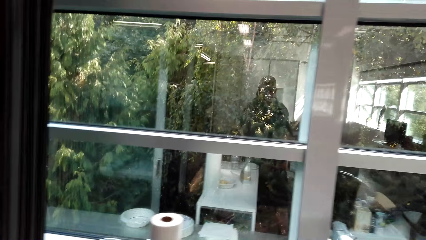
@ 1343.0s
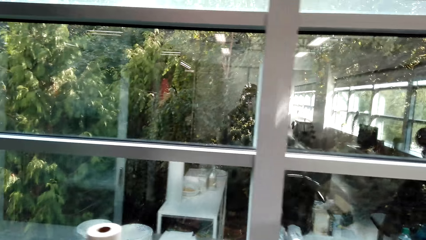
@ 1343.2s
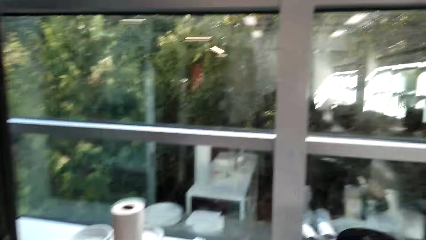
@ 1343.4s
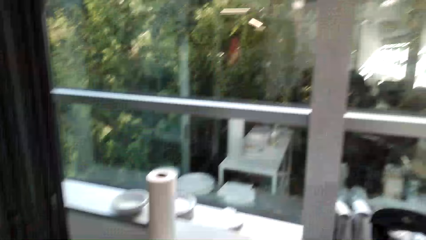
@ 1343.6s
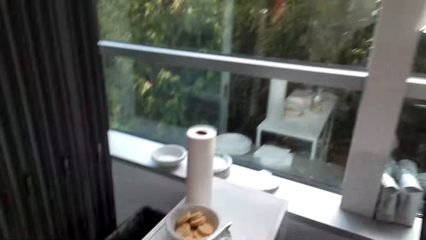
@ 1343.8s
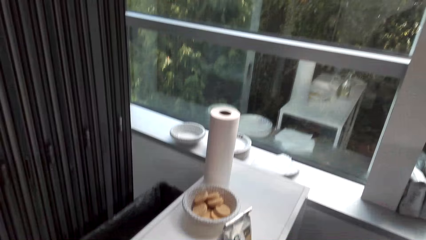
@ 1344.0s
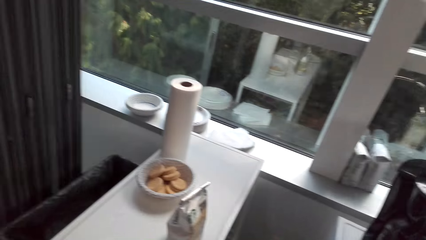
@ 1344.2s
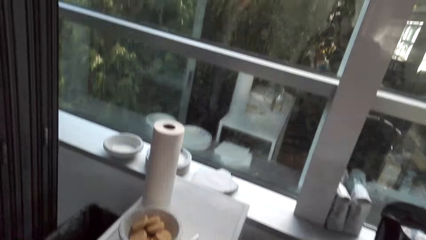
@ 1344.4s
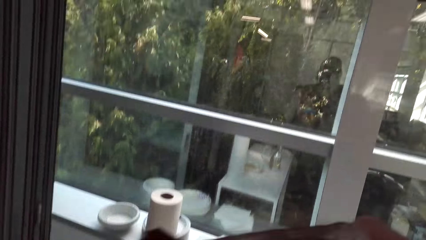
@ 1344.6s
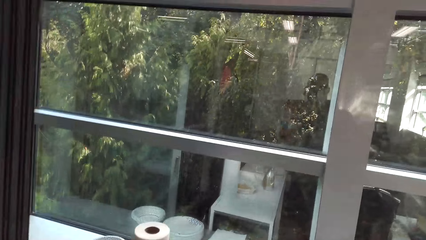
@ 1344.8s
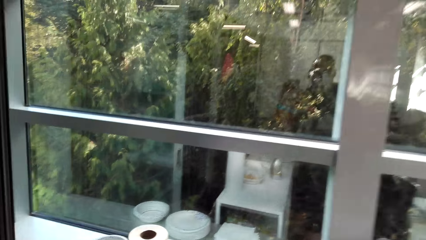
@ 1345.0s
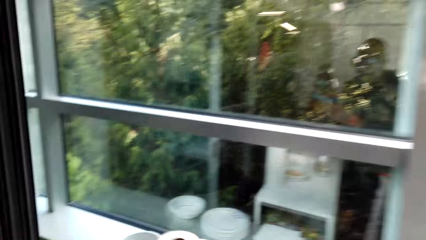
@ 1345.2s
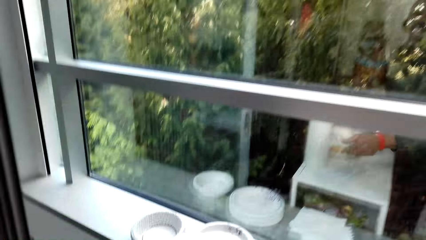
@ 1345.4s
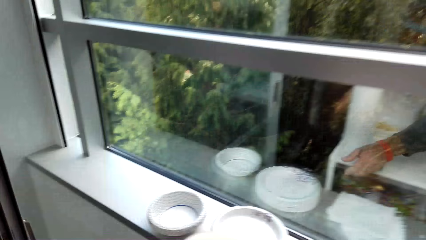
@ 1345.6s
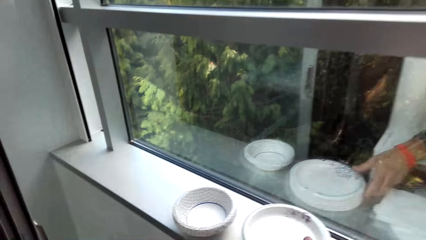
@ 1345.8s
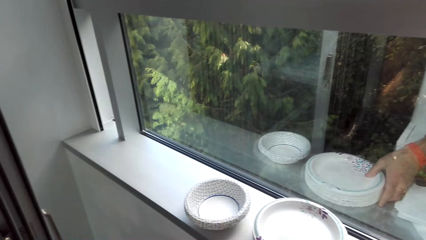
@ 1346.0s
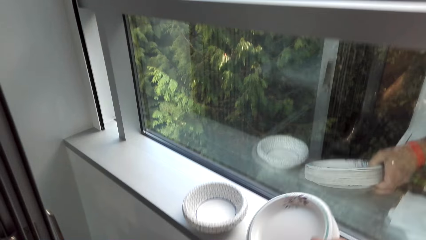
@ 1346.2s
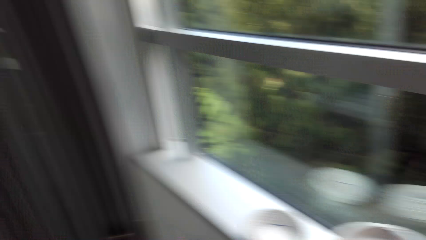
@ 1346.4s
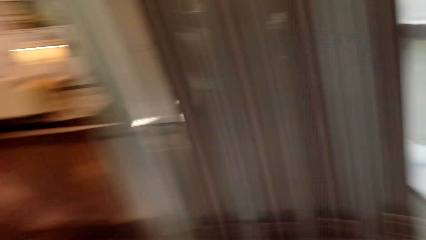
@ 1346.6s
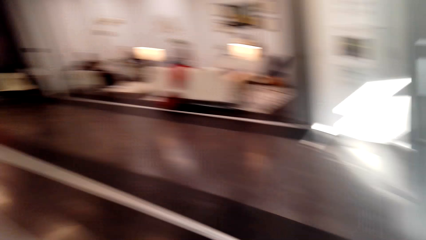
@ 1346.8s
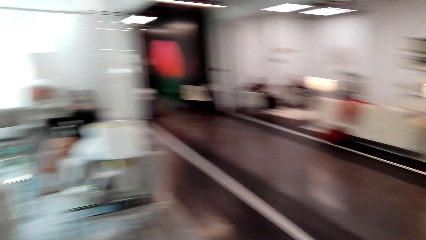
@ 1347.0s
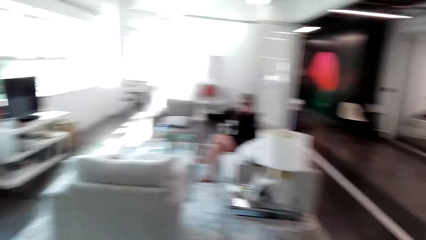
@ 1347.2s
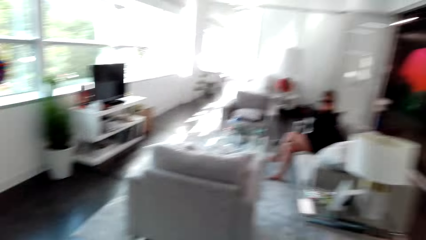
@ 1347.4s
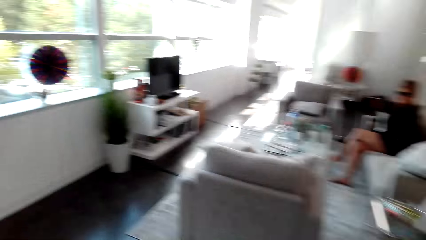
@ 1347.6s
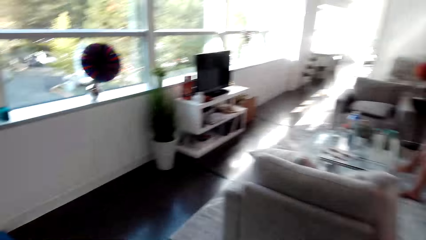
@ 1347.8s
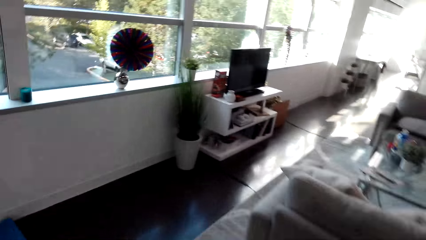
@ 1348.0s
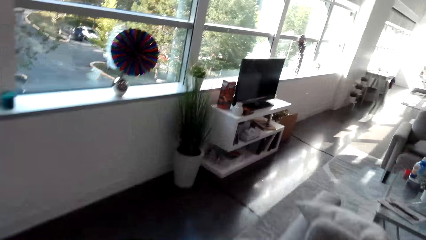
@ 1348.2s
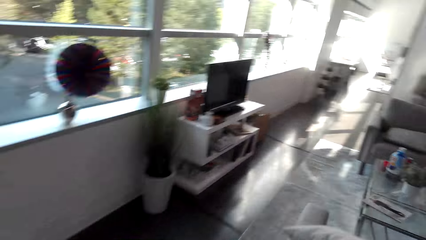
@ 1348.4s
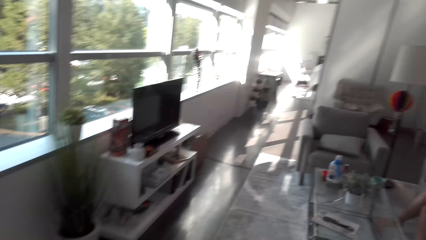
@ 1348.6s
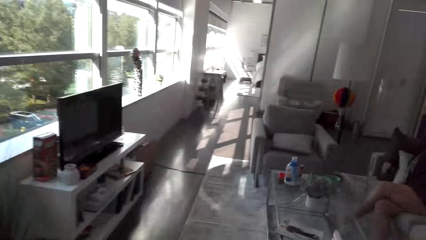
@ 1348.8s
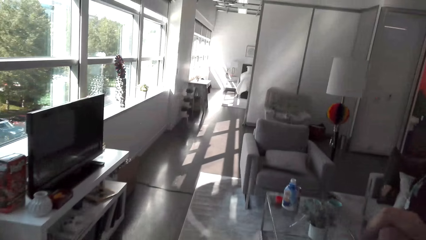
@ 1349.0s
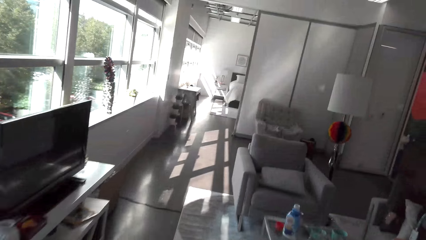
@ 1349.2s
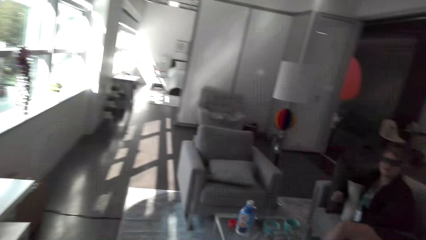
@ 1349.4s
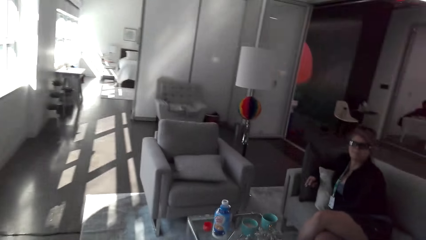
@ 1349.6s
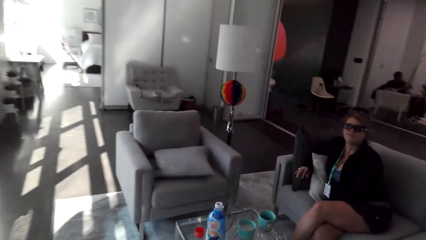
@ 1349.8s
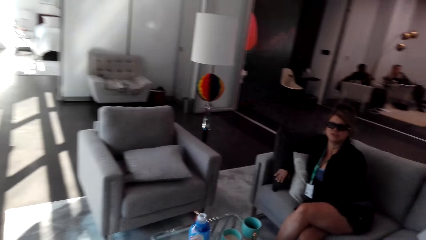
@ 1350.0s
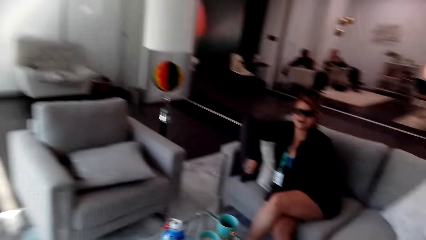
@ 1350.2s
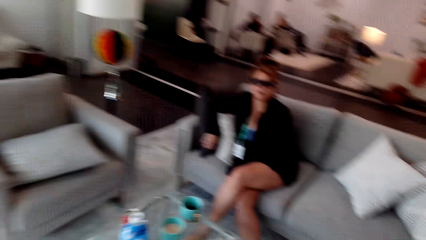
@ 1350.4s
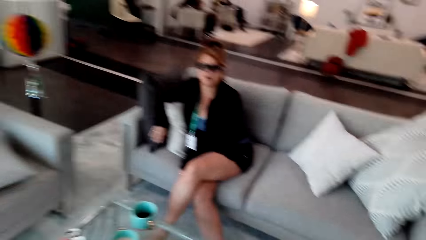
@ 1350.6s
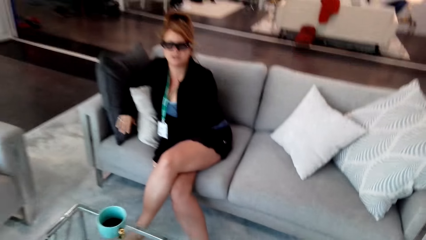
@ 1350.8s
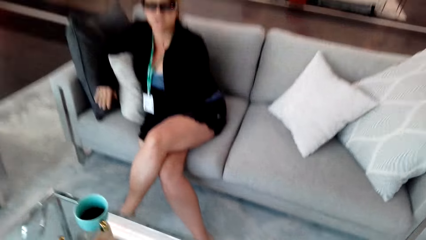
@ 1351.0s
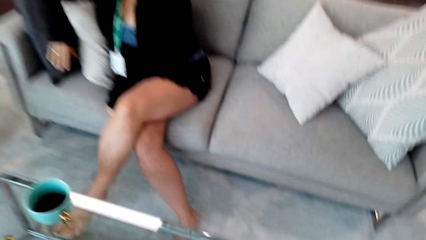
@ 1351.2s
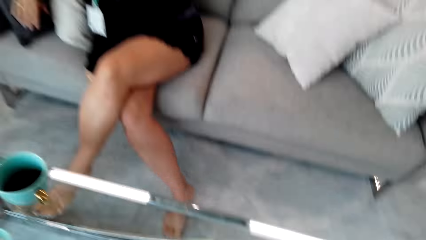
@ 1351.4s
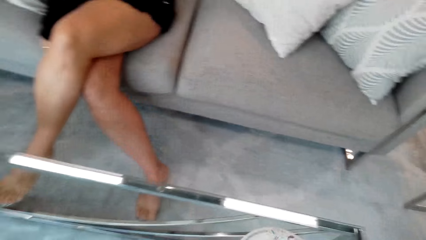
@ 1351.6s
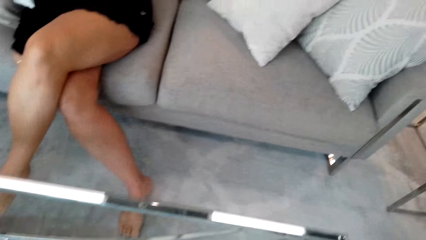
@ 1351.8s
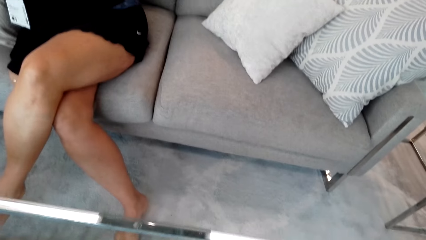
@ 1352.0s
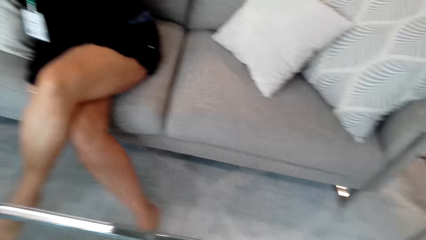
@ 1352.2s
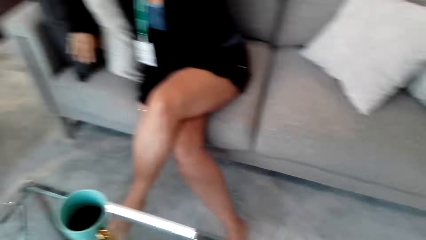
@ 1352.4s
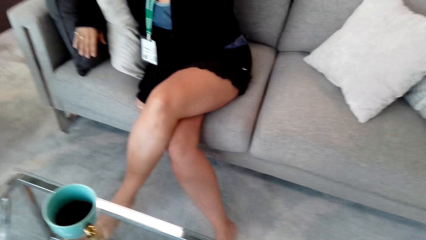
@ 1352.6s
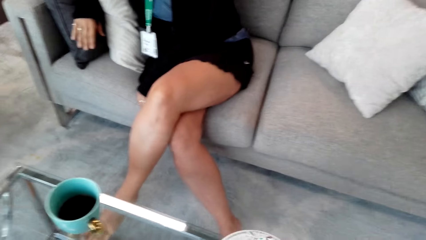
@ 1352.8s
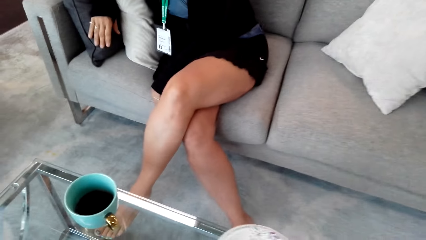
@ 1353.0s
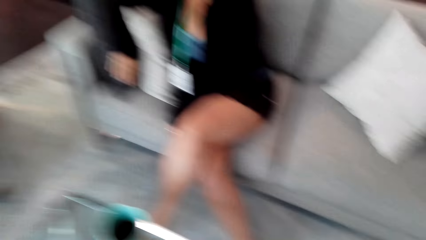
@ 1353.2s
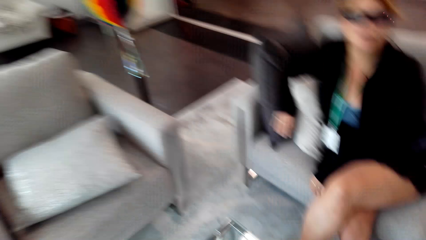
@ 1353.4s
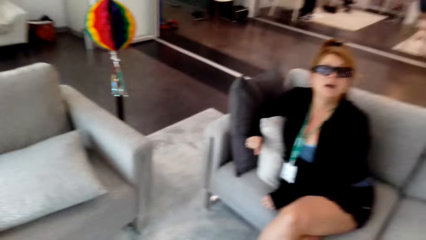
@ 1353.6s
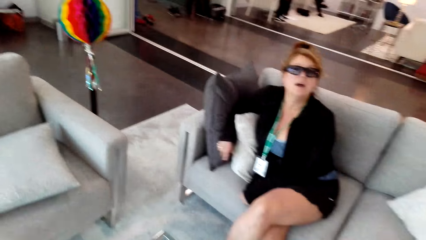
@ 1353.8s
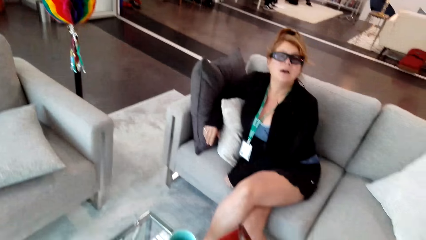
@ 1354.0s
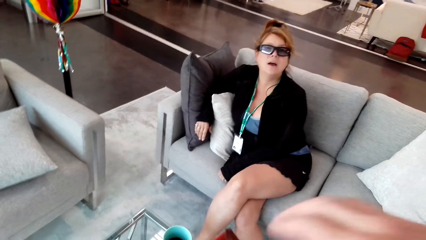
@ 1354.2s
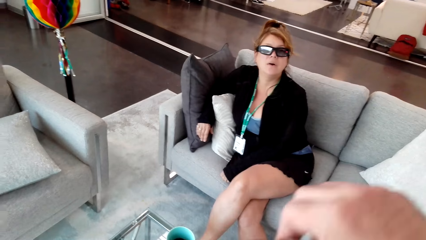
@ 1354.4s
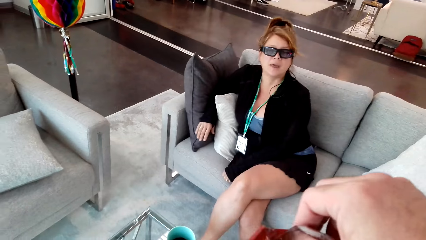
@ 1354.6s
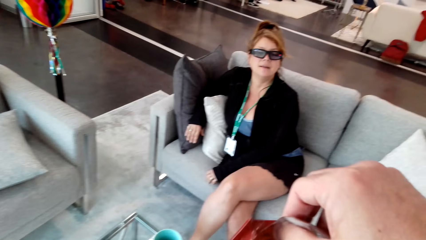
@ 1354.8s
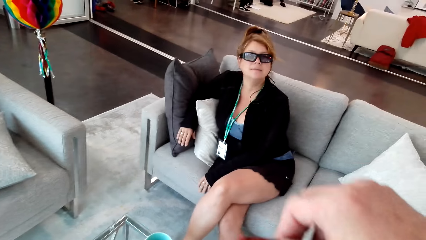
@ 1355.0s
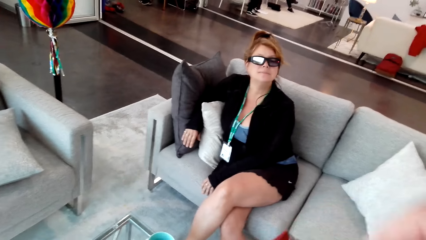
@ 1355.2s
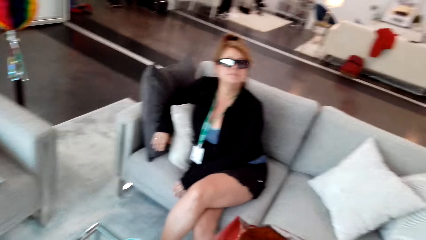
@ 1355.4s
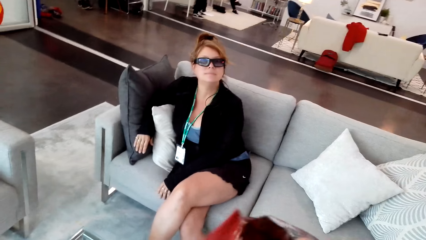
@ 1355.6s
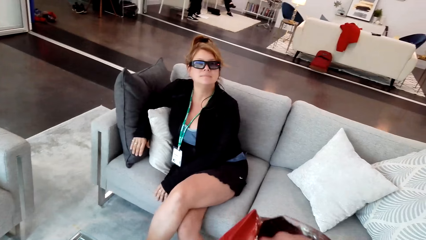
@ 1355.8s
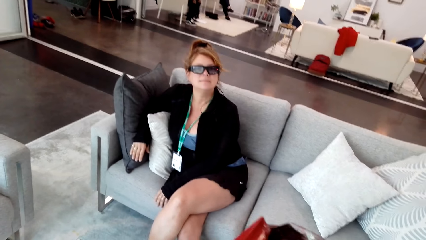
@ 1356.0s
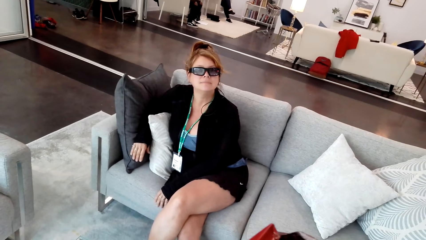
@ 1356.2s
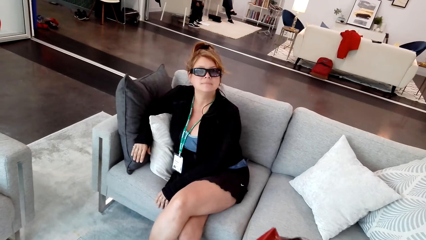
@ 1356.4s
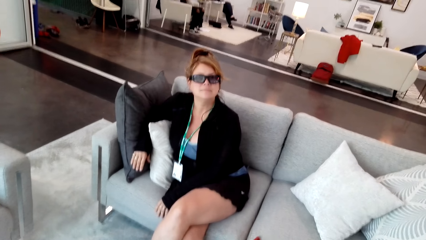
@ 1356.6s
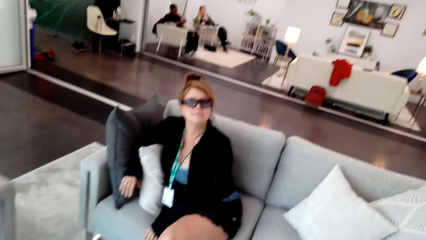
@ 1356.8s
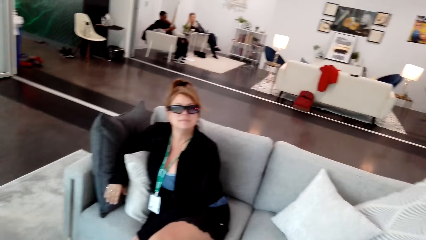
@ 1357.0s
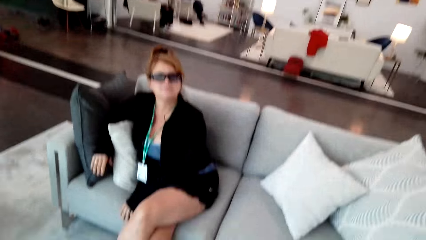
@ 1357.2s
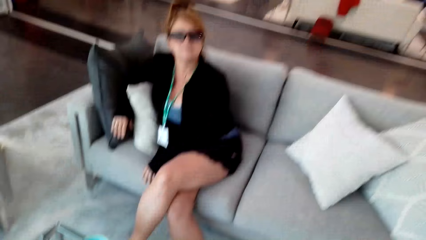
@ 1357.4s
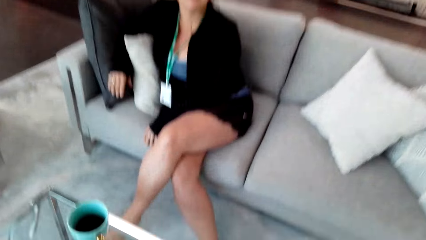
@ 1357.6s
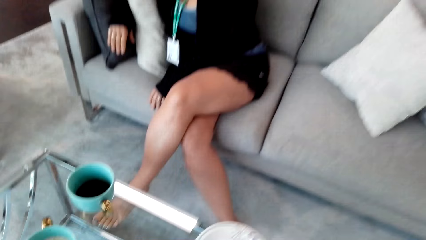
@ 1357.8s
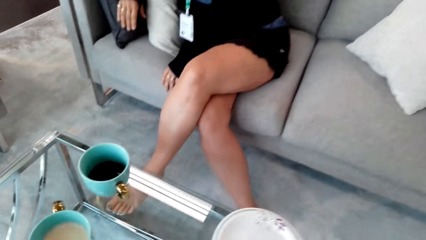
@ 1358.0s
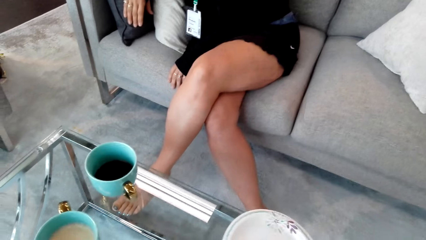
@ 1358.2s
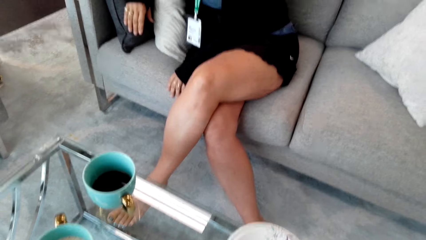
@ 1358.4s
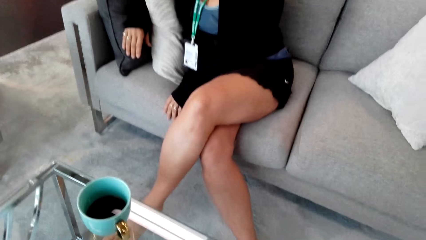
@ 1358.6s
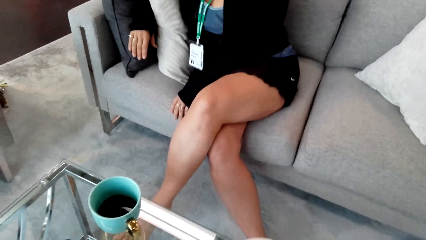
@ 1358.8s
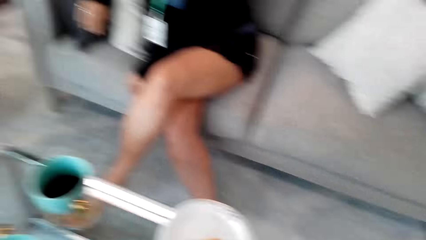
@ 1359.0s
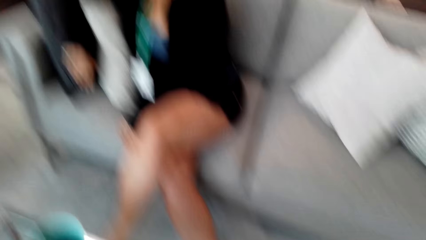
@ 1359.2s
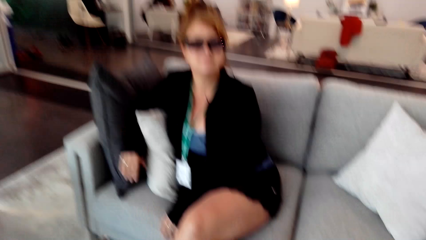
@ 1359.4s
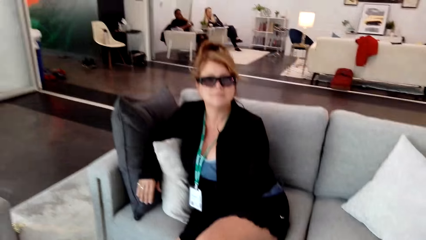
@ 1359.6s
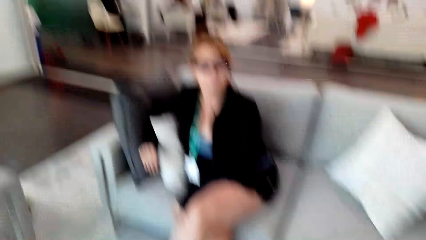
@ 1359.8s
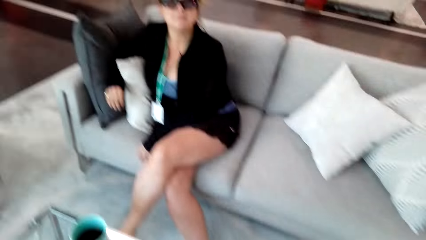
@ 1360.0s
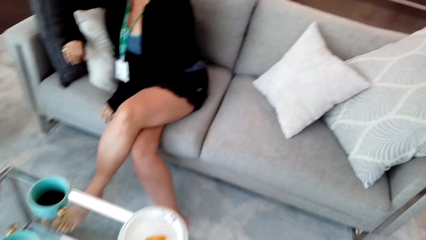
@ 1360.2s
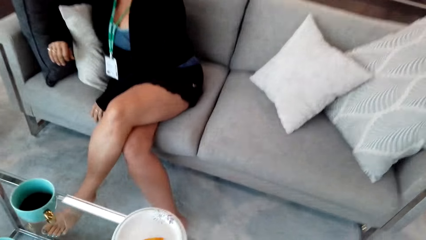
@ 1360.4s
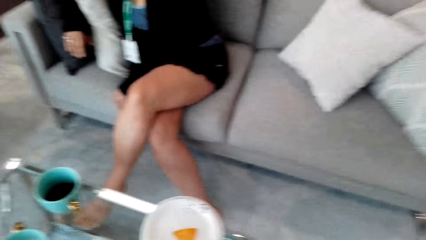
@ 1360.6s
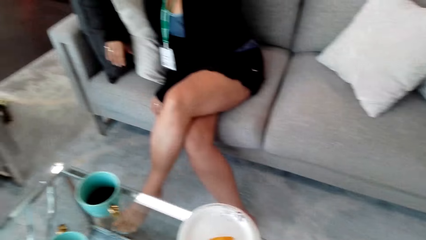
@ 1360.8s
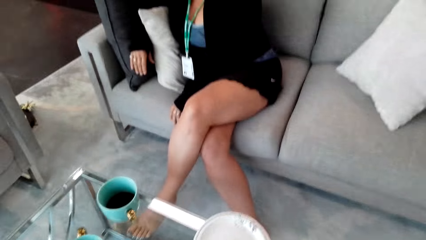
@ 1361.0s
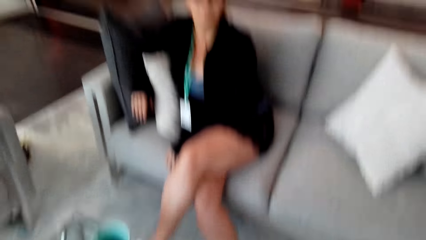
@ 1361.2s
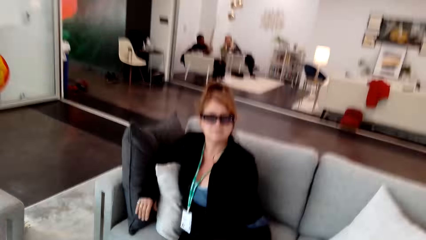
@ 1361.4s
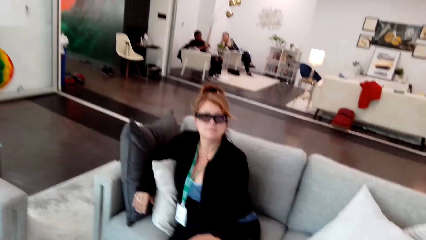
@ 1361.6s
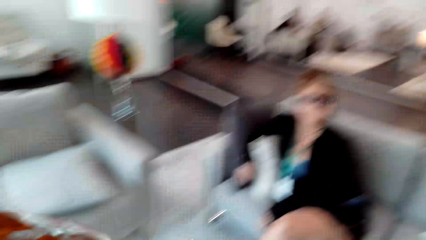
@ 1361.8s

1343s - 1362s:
The camera wearer converses with a woman. They move the camera around the kitchen. They pick the plates on top of the table. They walk towards the living room. They converse with the woman. They open the chips. They touch the dishes. They converse with the woman.
